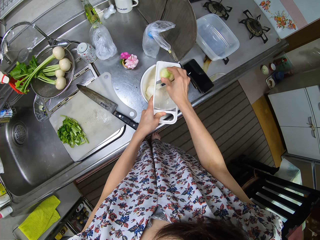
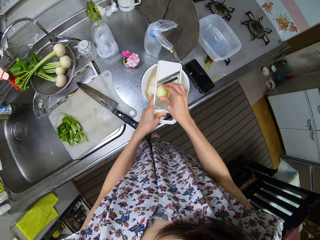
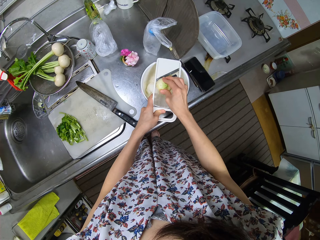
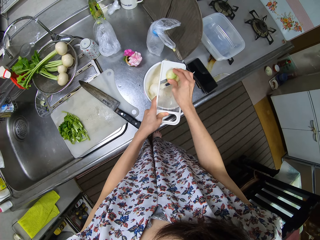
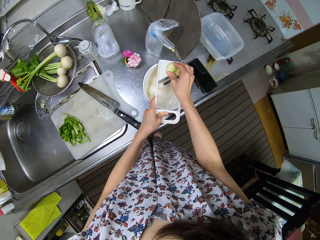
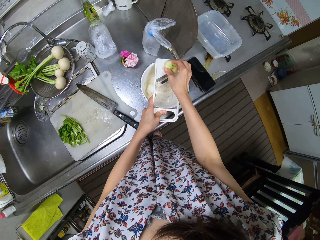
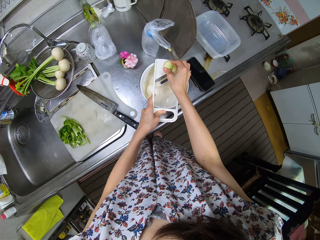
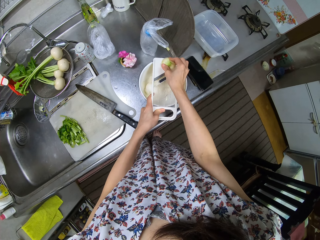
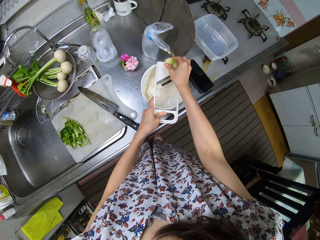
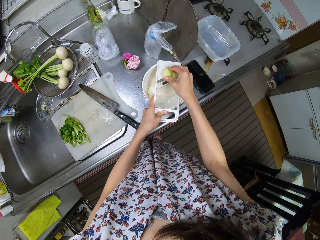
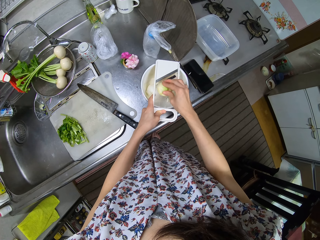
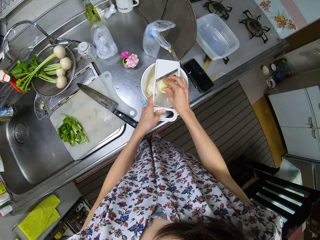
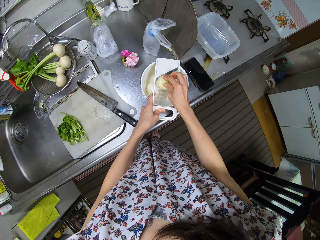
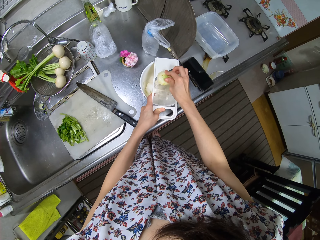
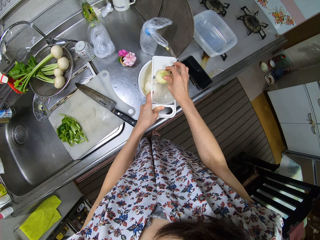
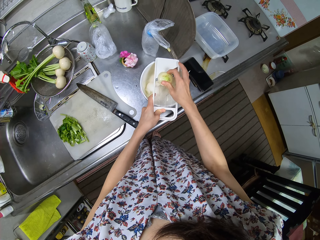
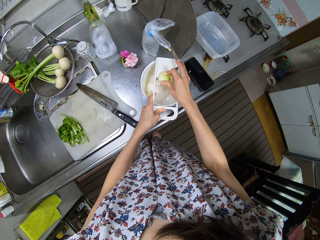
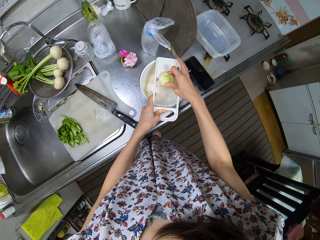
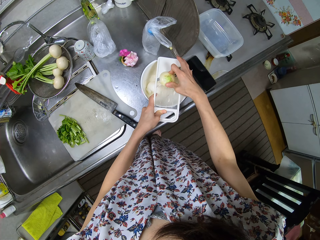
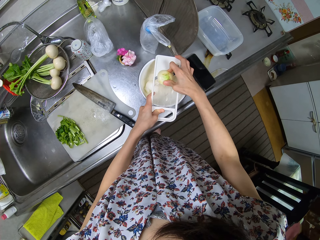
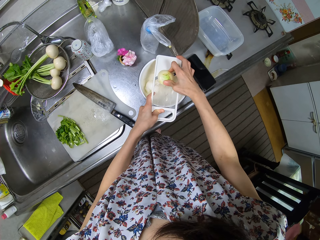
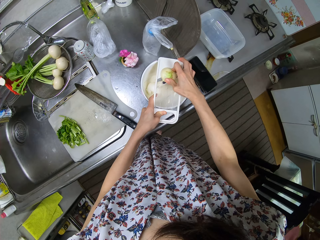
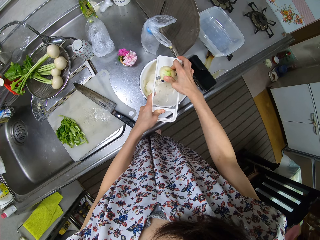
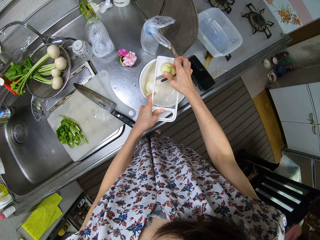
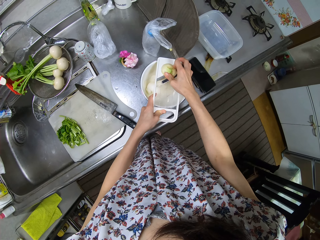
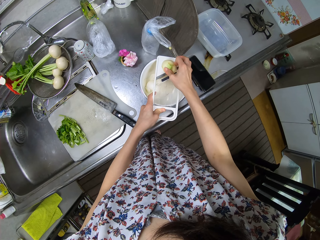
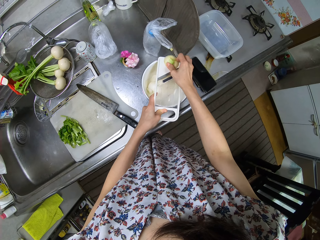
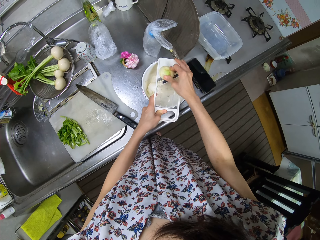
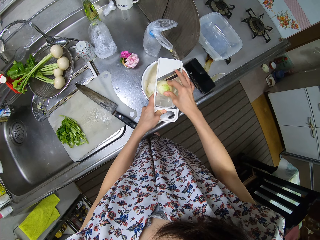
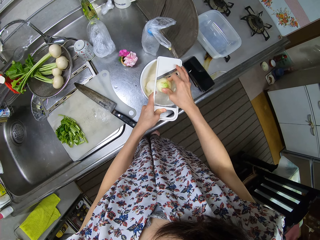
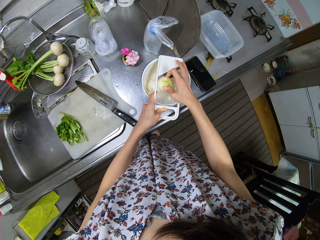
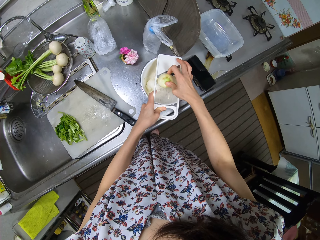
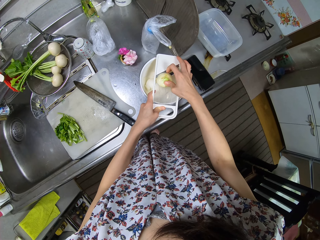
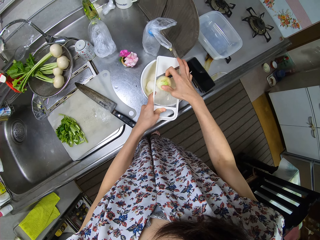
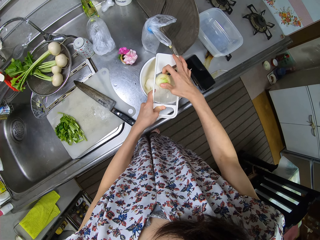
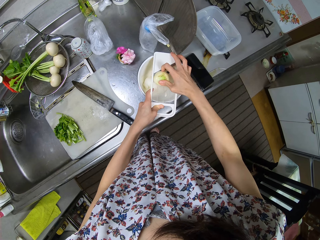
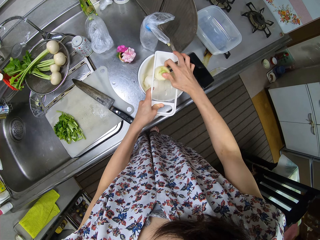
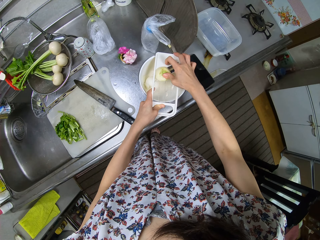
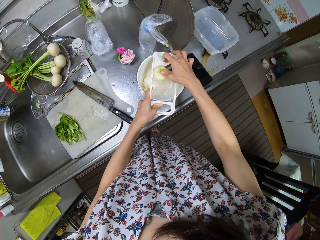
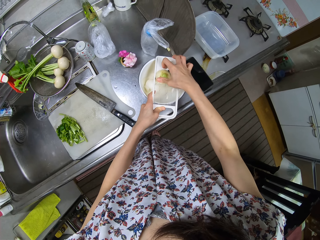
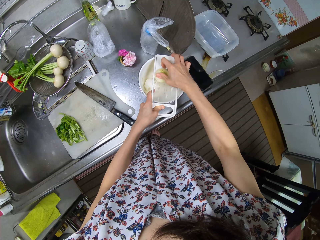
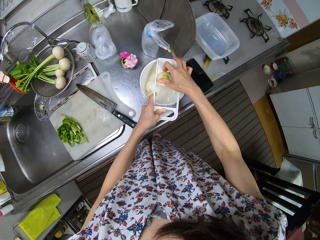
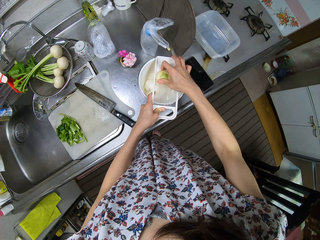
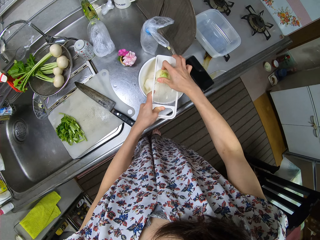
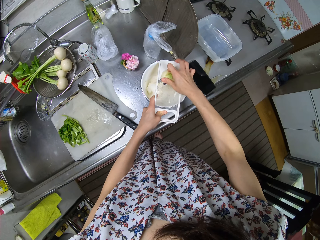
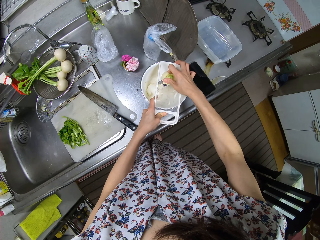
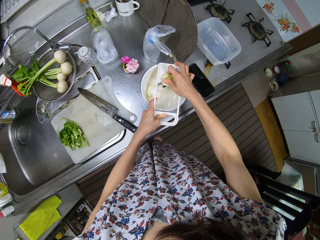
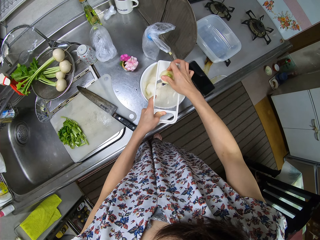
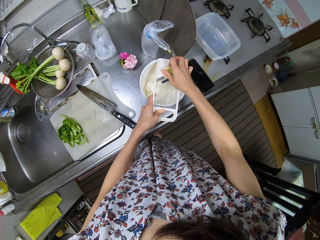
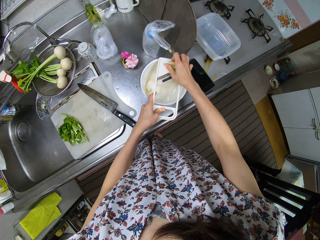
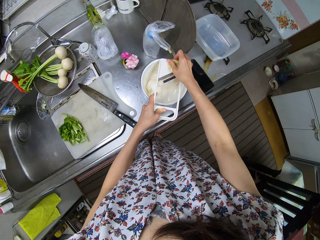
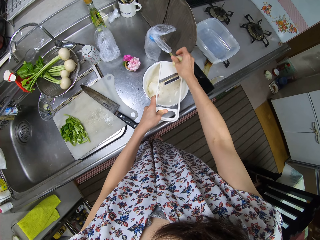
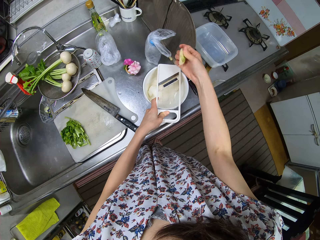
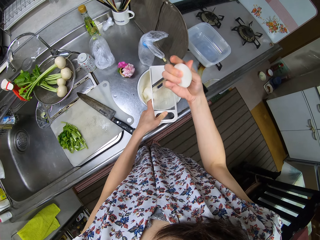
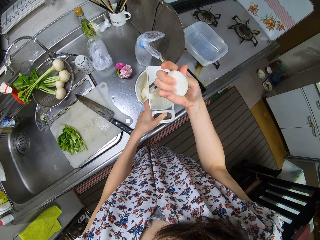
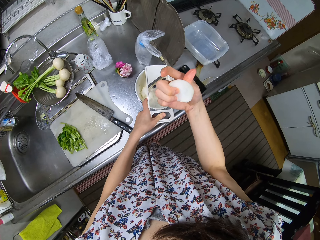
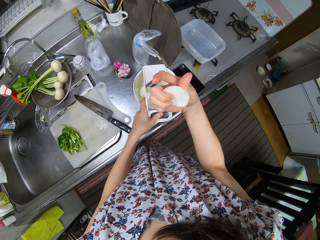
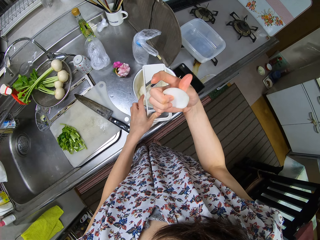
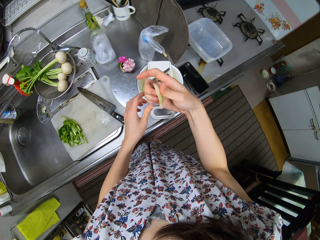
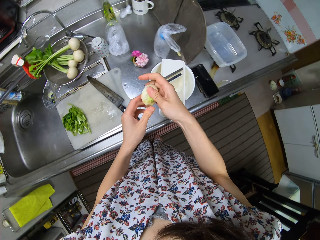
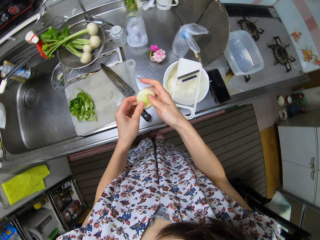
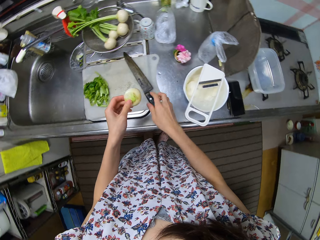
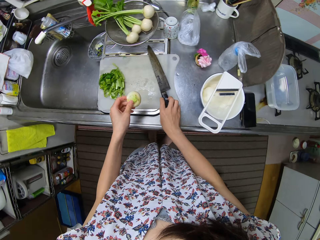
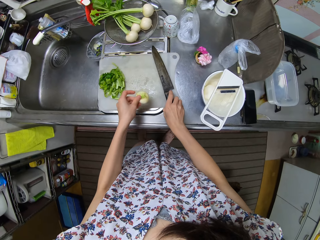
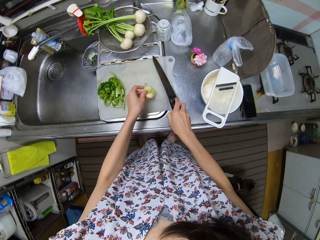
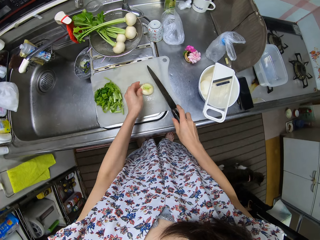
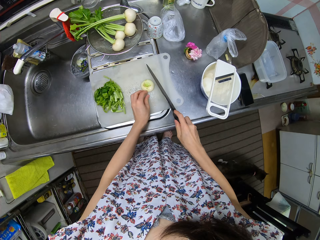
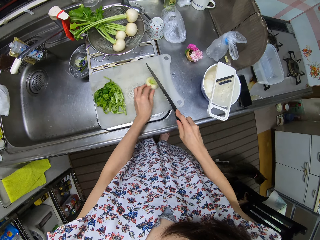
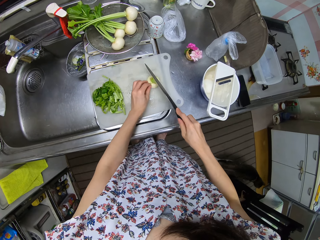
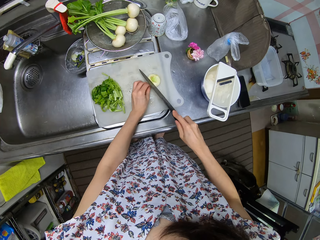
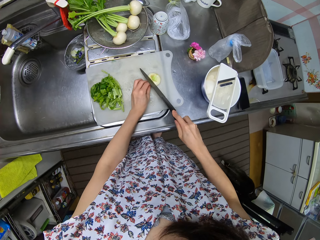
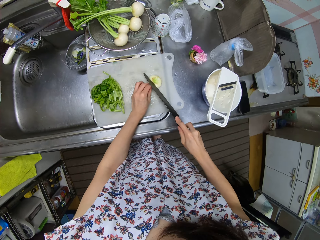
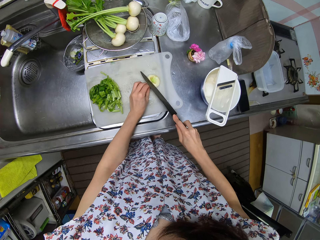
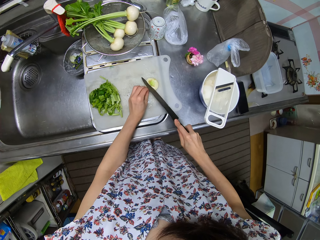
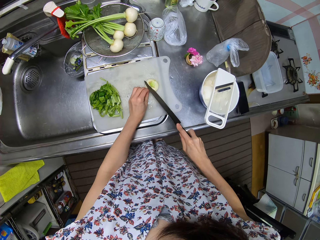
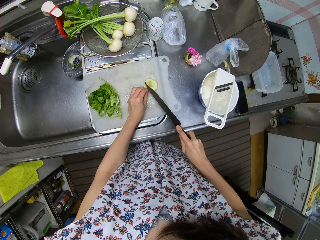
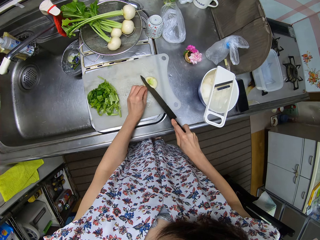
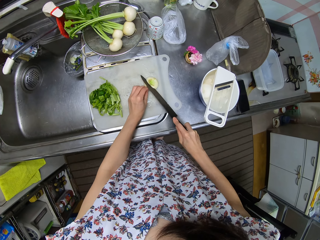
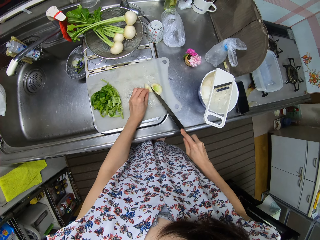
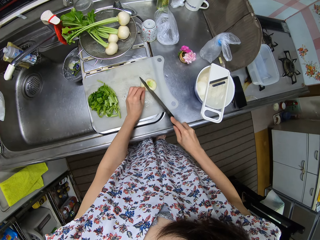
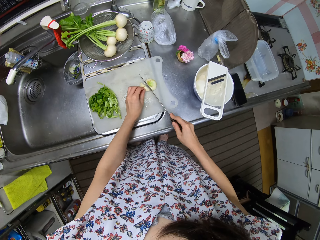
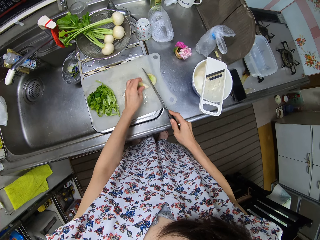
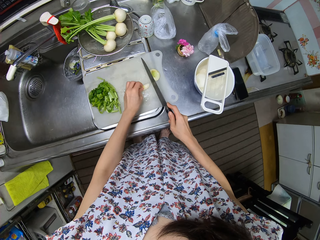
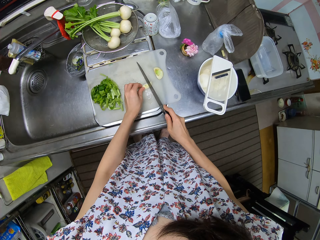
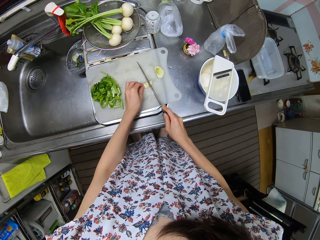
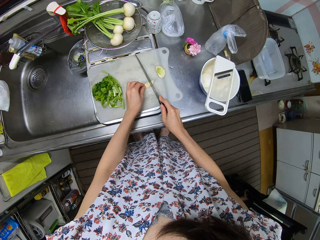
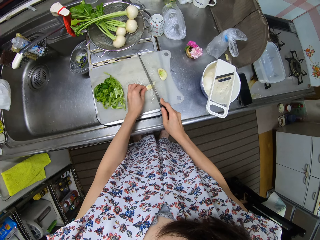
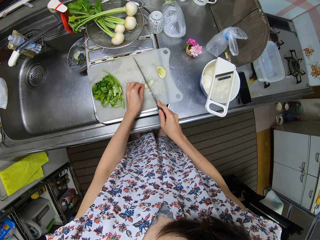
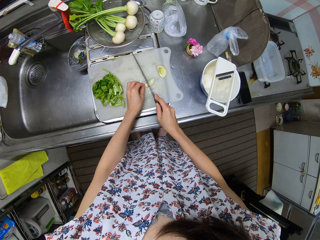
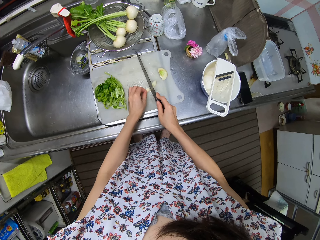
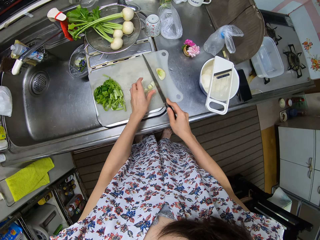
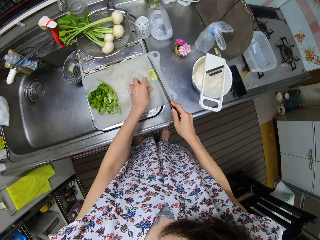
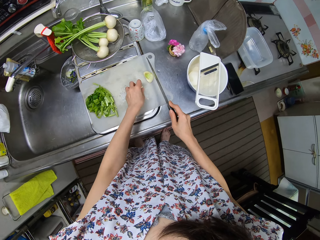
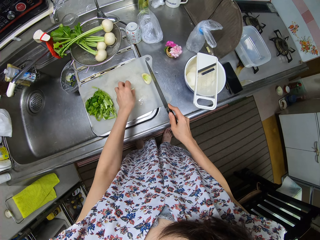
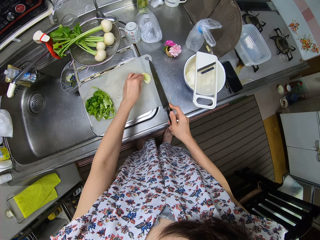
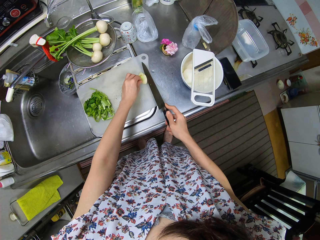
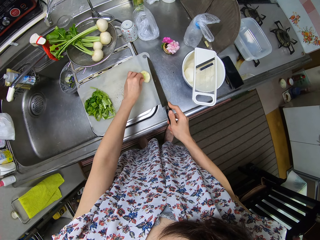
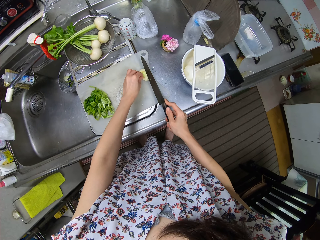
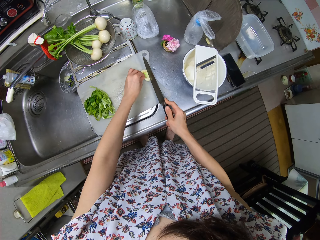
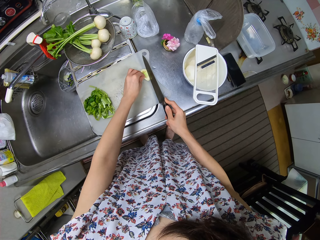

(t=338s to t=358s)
The camera wearer raises a turnip. She checks her finger for a cut. She takes the knife from the chopping board. She places the turnip piece on the chopping board. She cuts the turnip piece into smaller pieces with the knife.

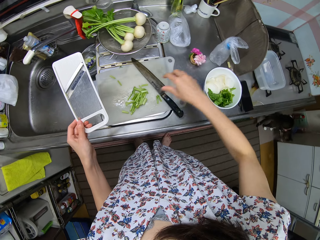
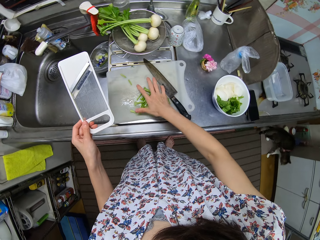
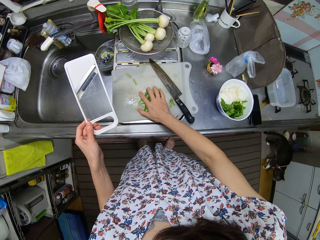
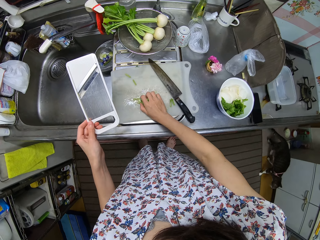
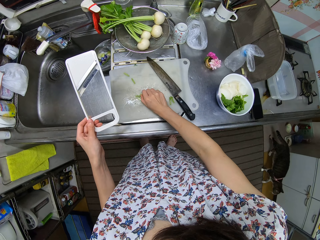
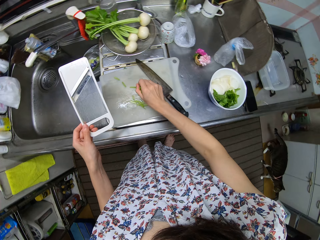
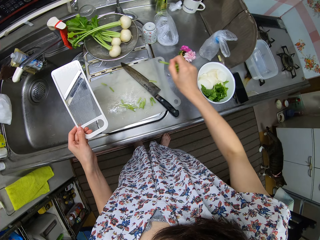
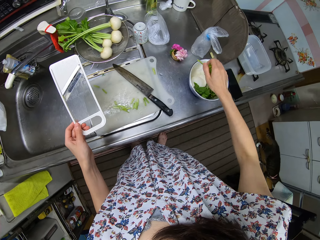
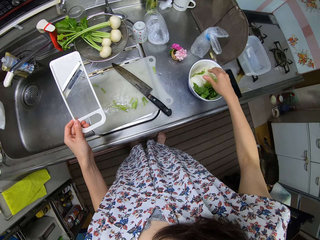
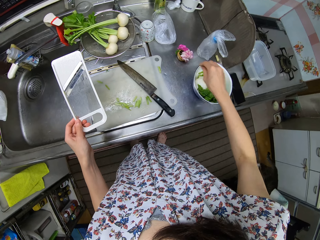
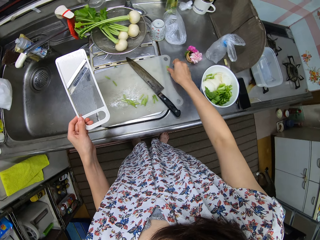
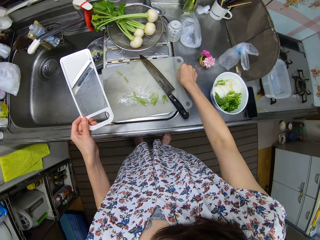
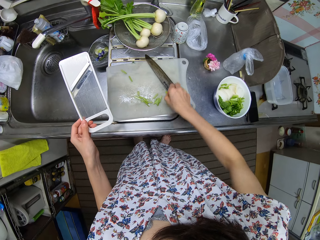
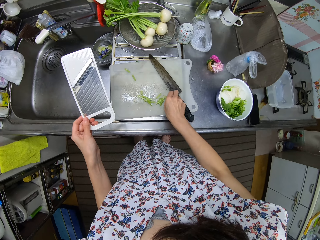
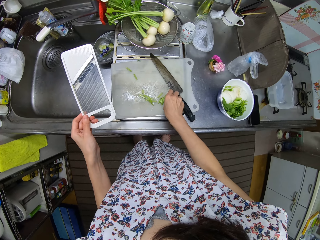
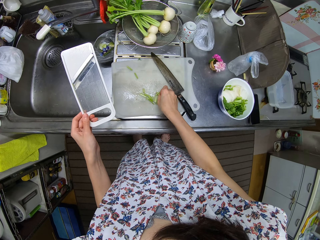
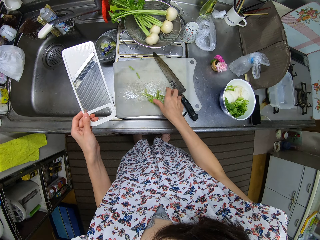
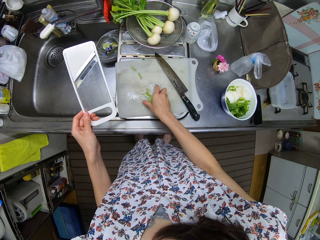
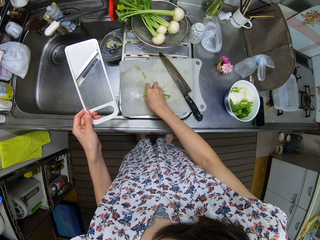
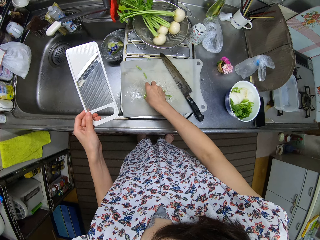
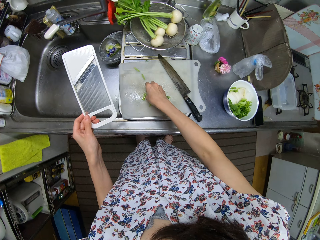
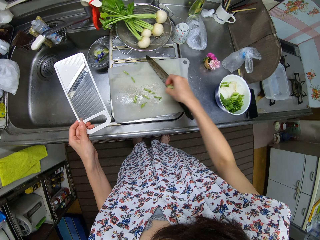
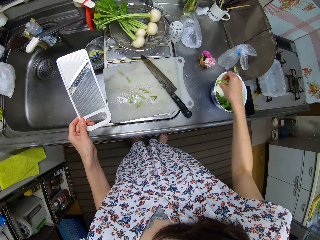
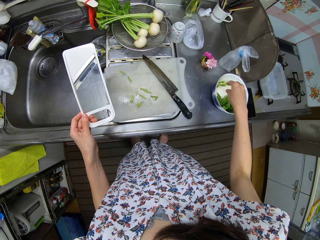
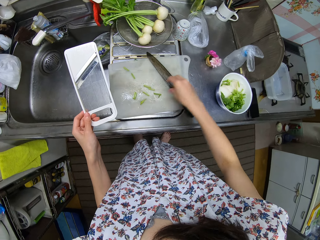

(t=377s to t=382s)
The camera wearer takes some turnip leaves on the chopping board. They put the turnip leaves into the bowl. They take some turnip leaves on the chopping board.
